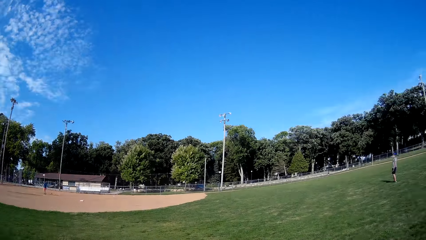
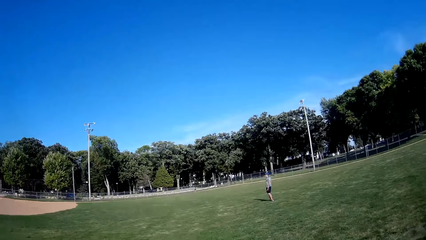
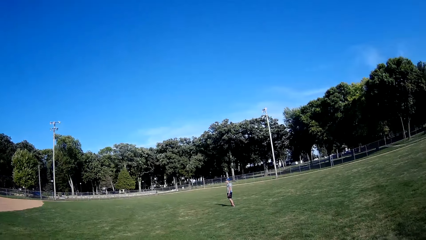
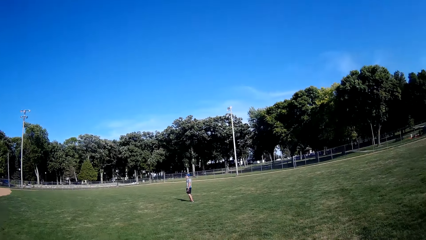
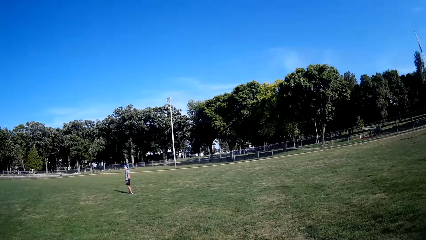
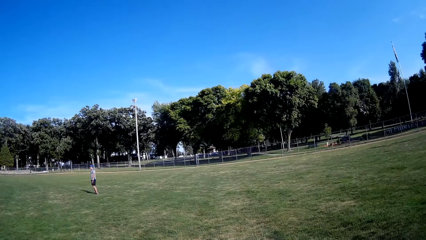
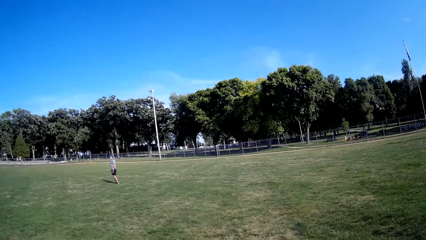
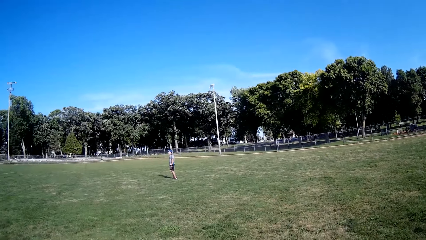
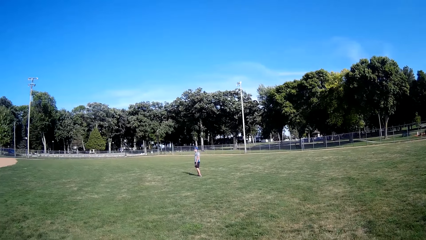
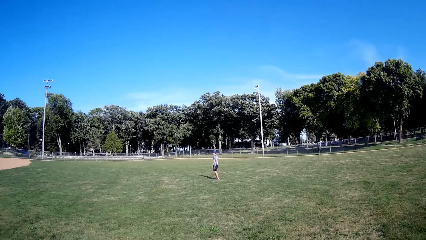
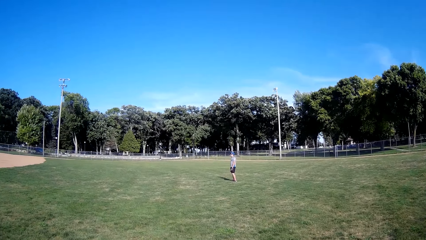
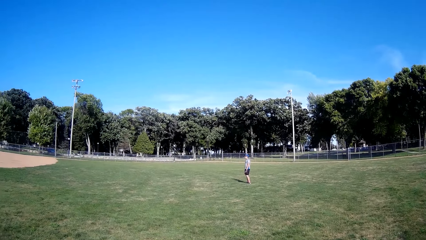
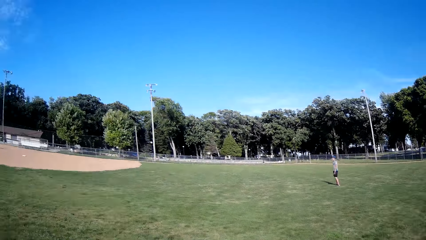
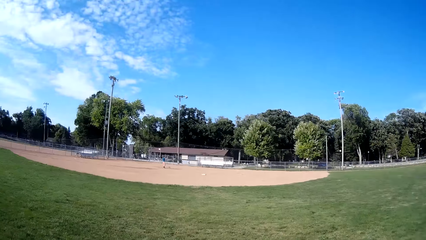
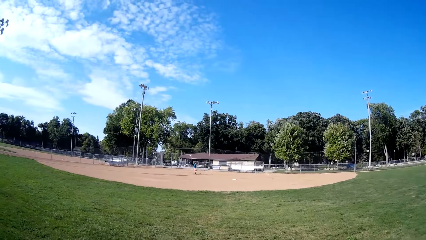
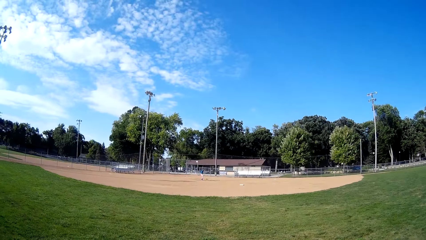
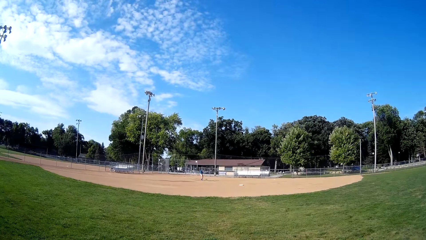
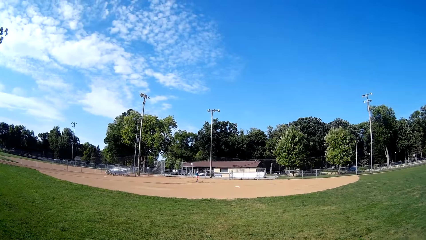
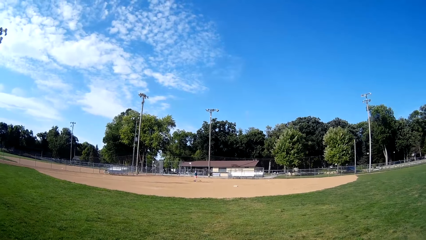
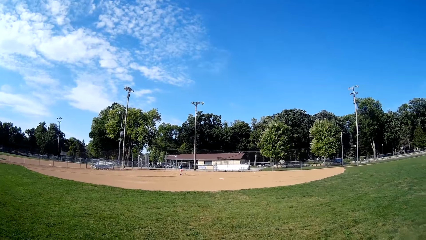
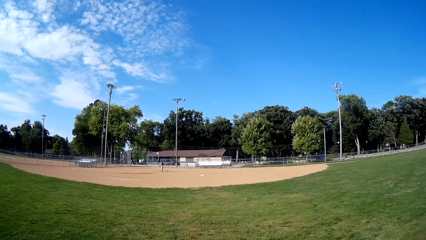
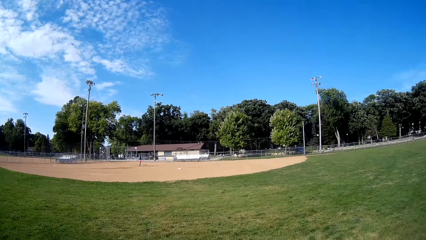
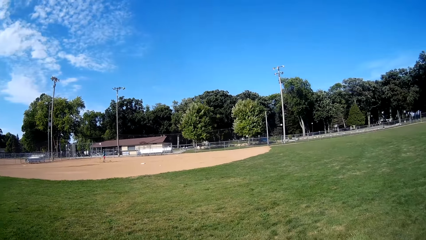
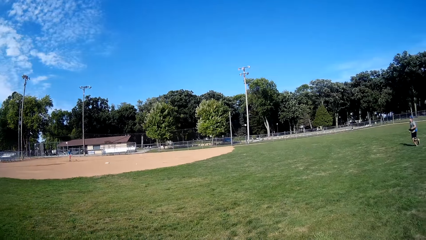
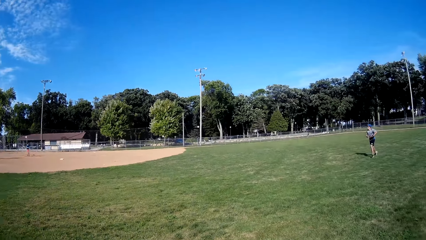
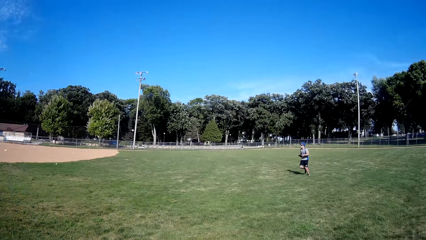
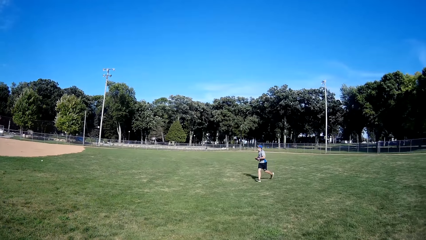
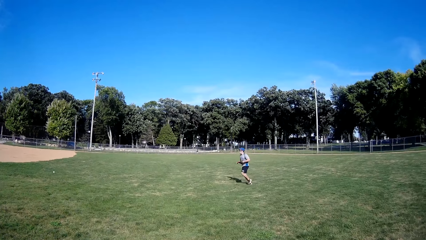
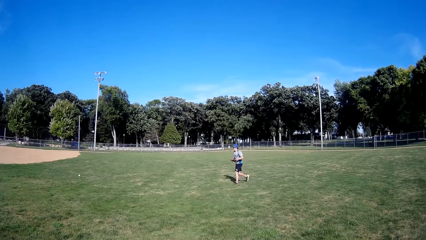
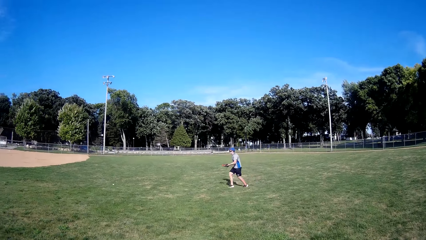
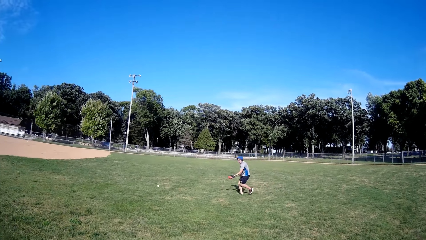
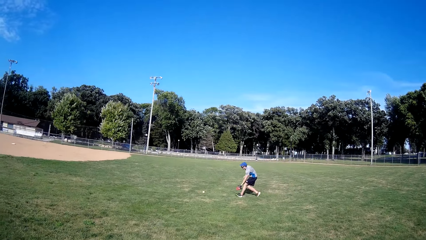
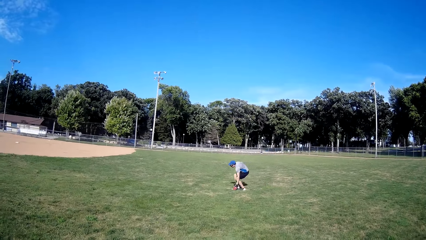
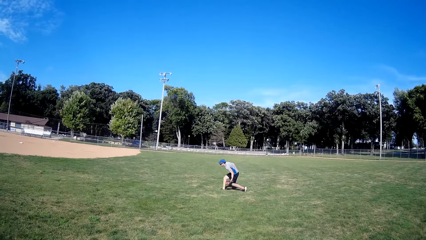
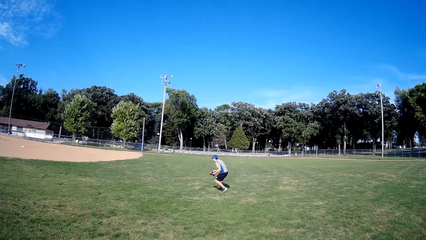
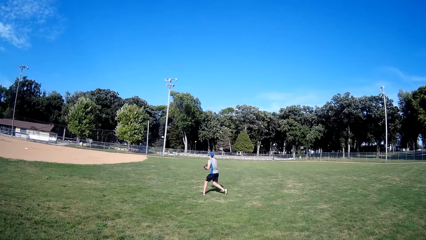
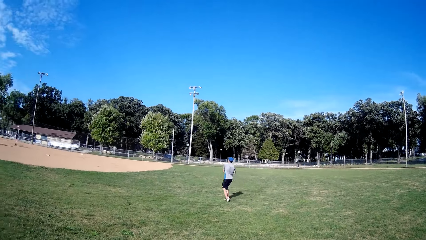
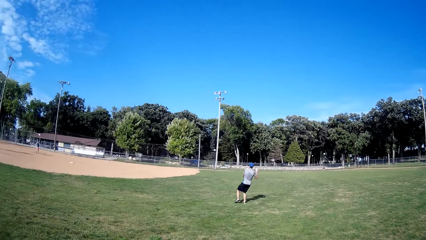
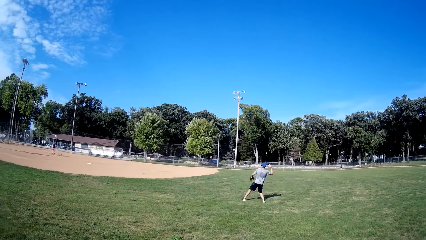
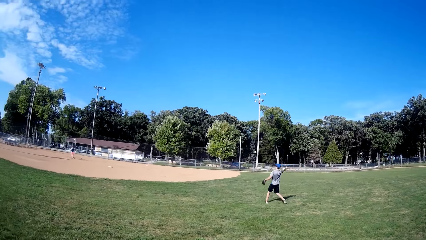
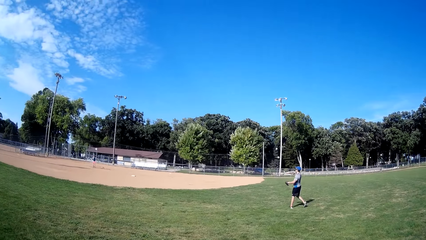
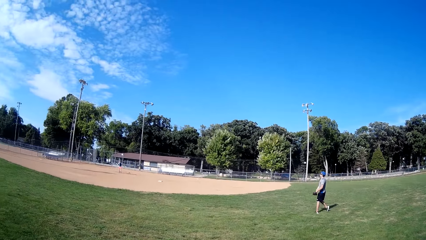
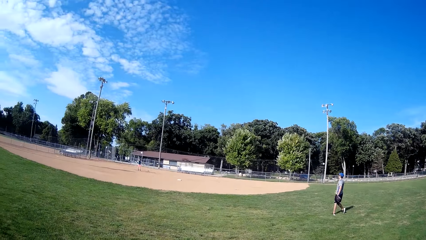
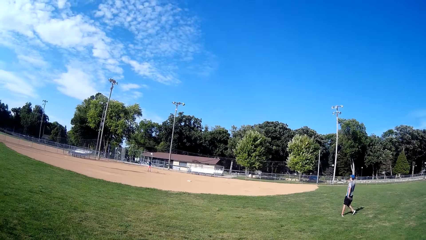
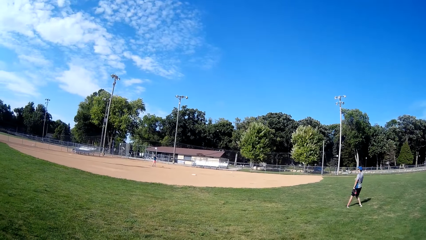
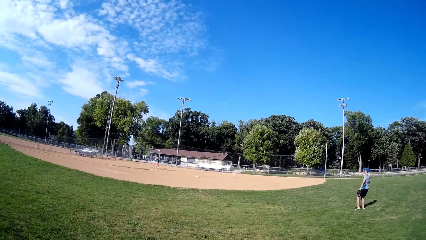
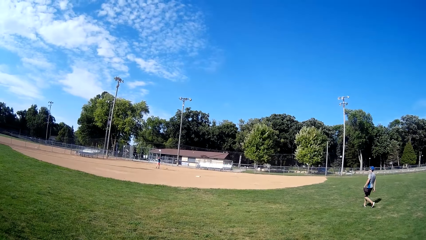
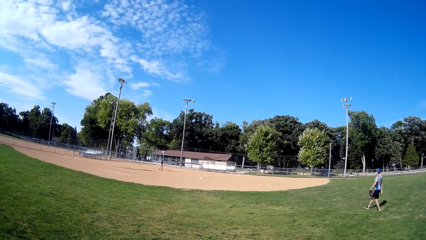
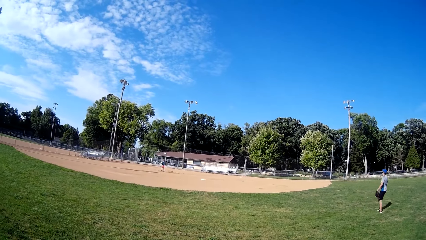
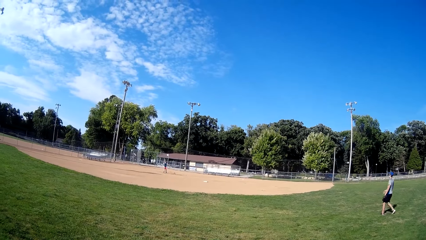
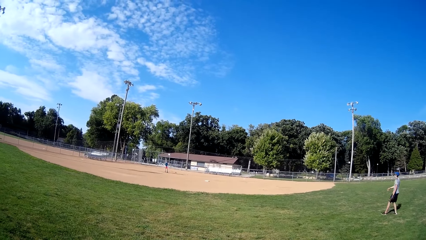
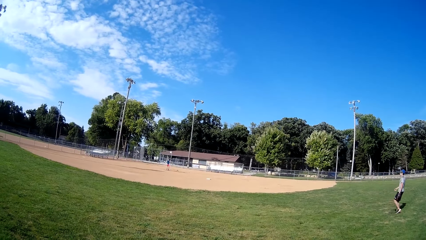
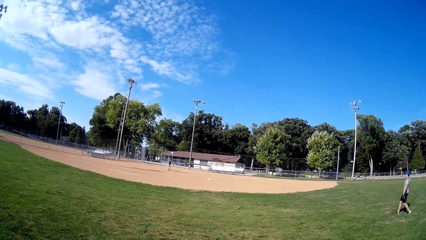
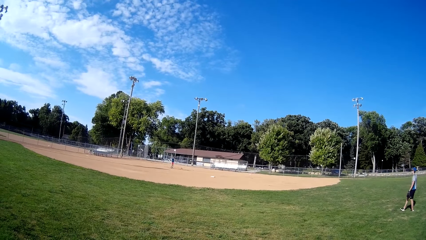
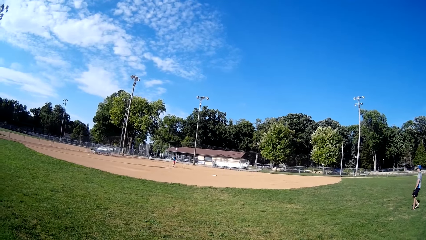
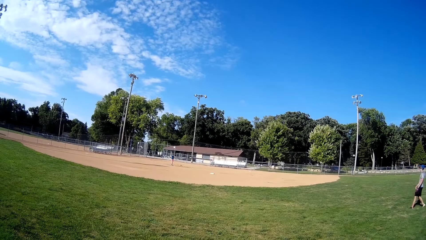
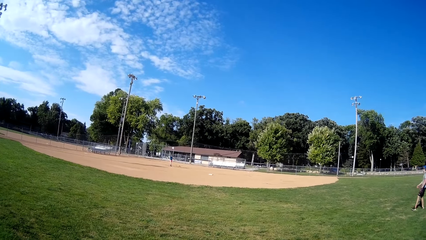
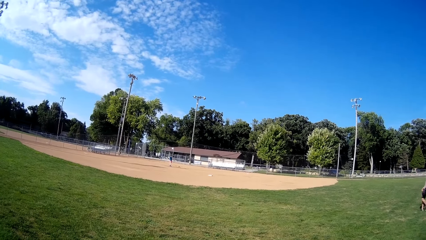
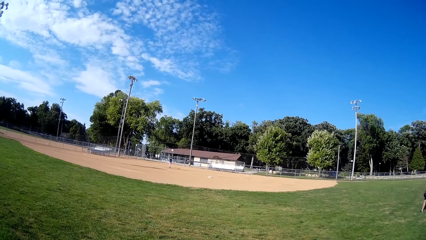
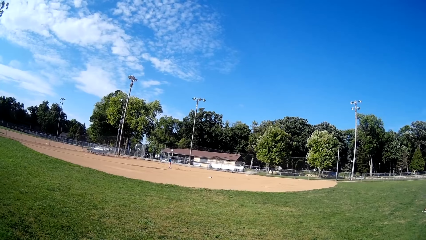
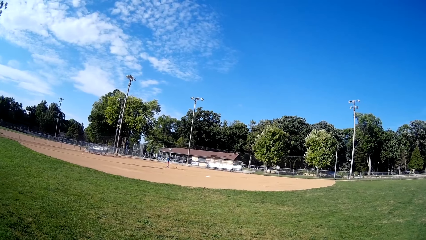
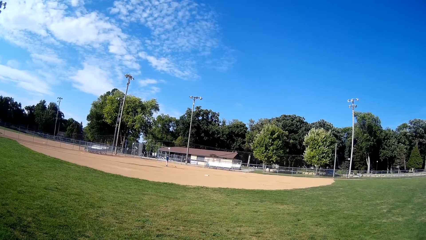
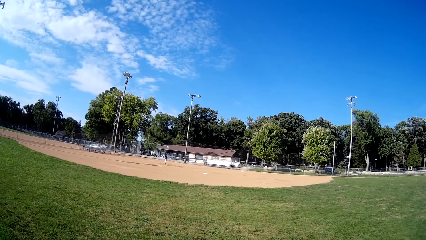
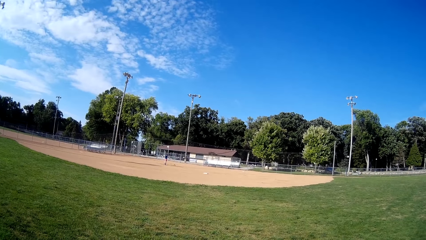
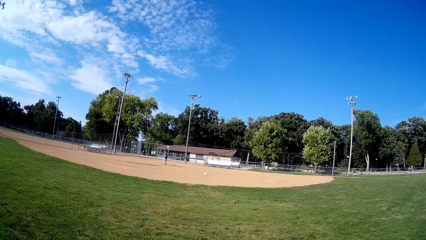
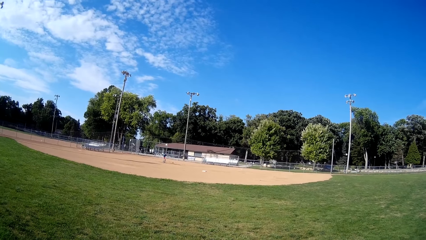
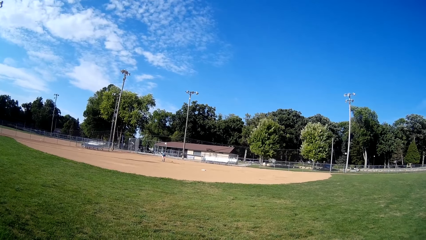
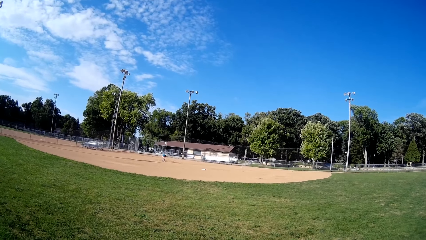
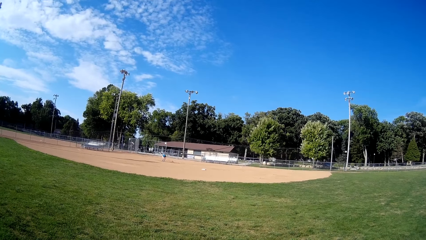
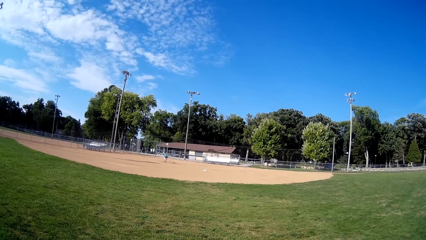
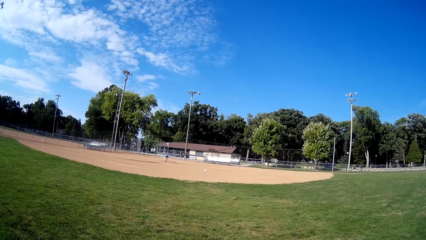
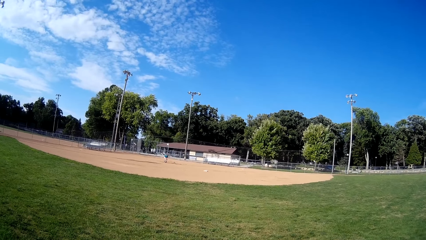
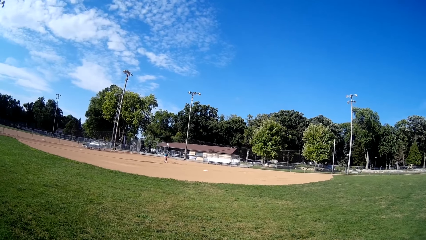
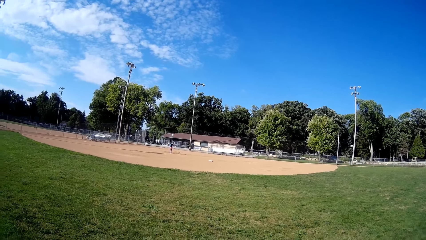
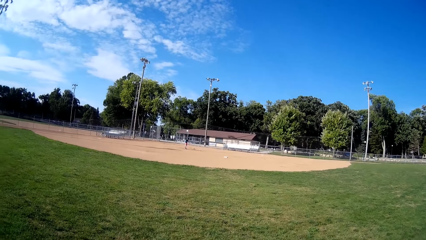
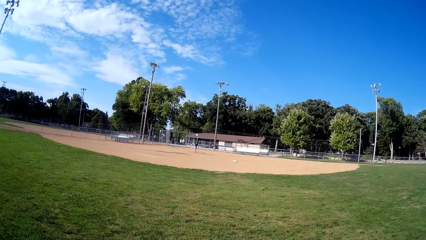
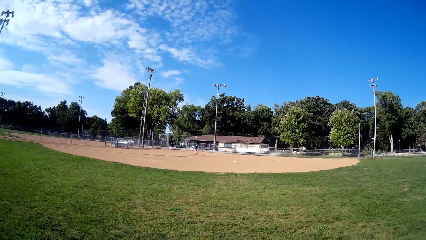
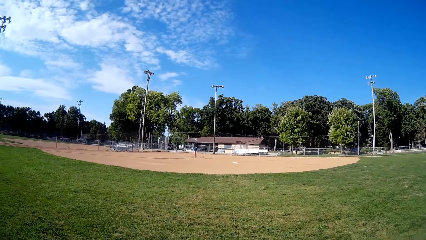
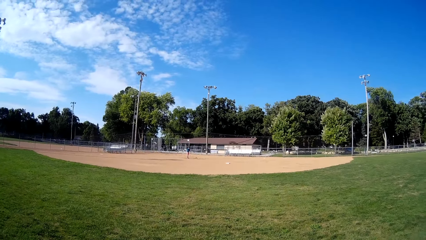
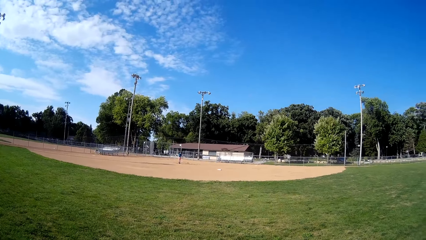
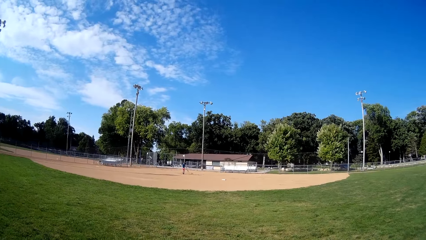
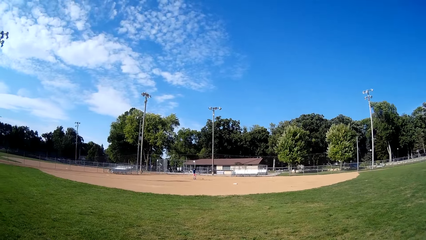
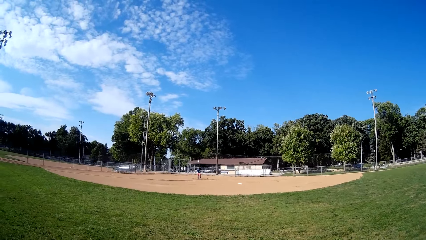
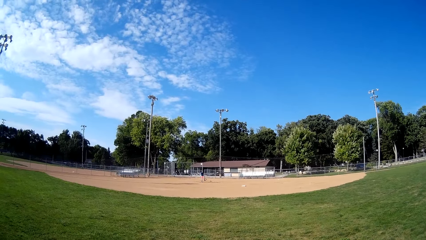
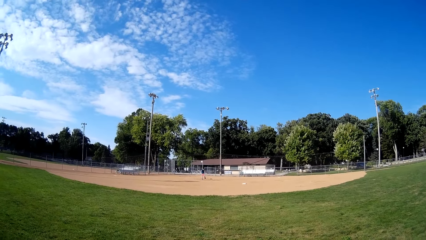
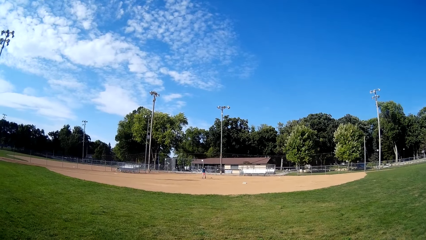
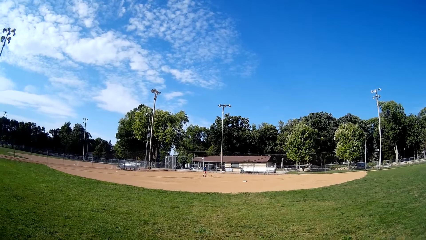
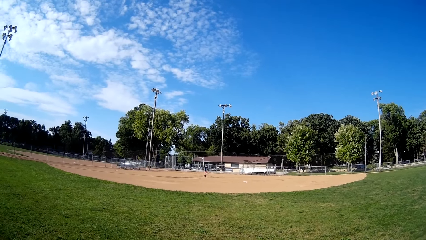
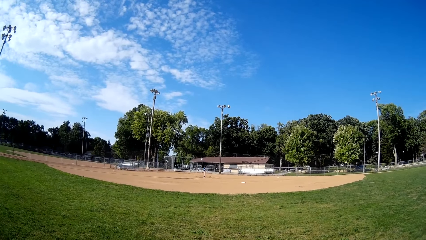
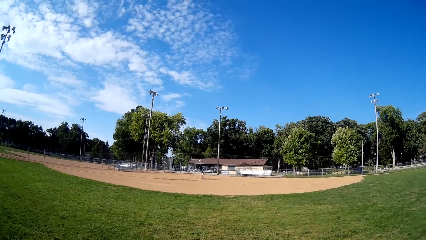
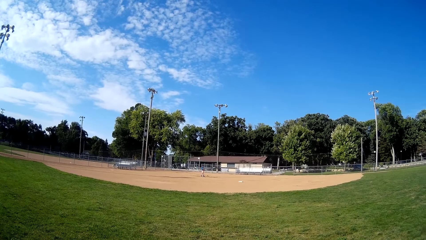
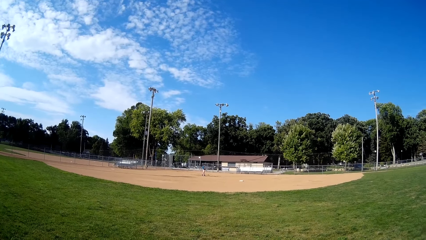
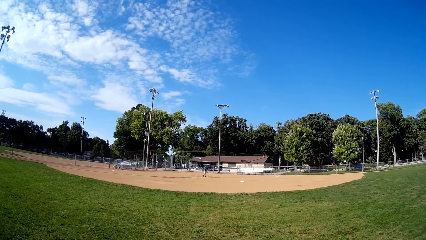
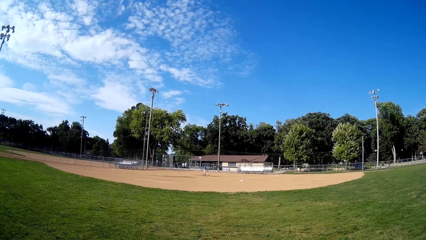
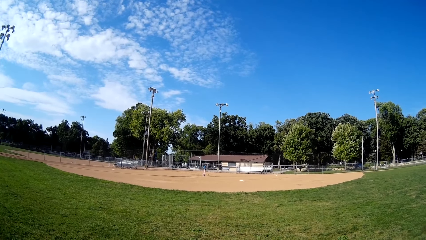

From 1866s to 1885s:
A man walks on the field, throws the ball in the air and hits the ball with the bat. Another man runs towards the ball, picks up the baseball and throws the baseball towards the first man. The first man picks up the baseball.
